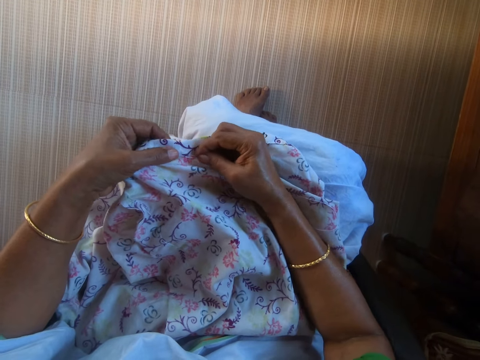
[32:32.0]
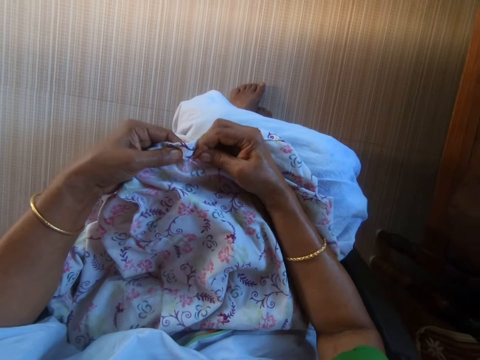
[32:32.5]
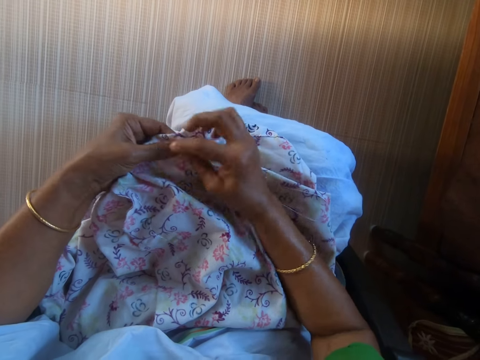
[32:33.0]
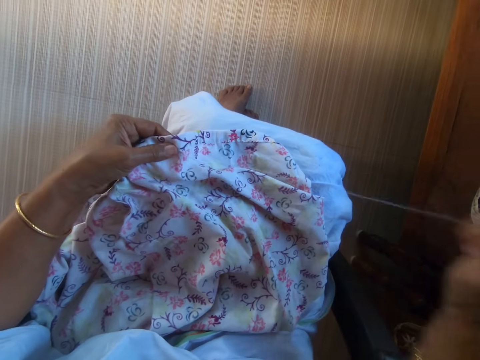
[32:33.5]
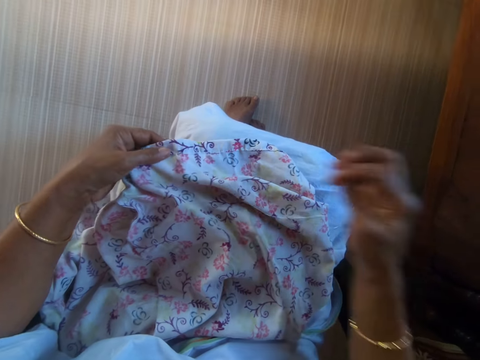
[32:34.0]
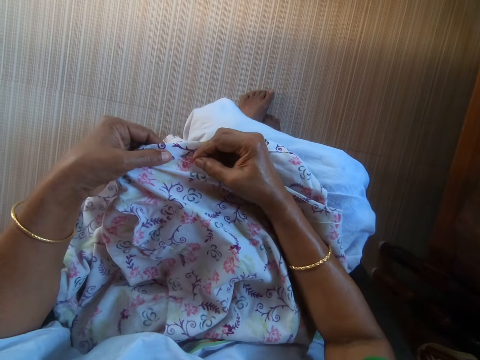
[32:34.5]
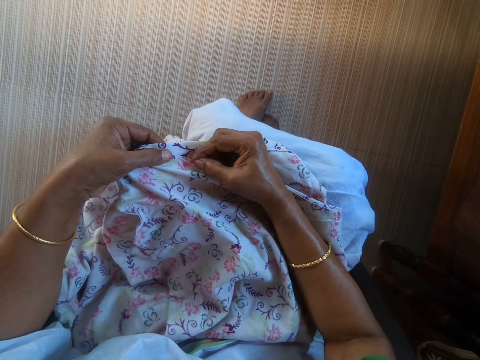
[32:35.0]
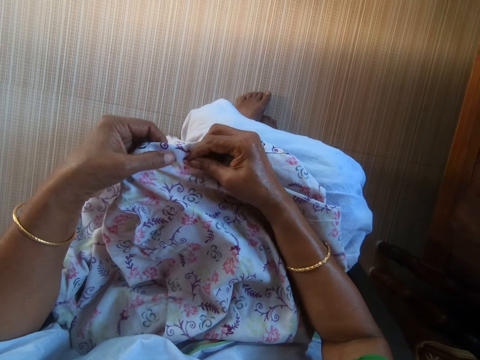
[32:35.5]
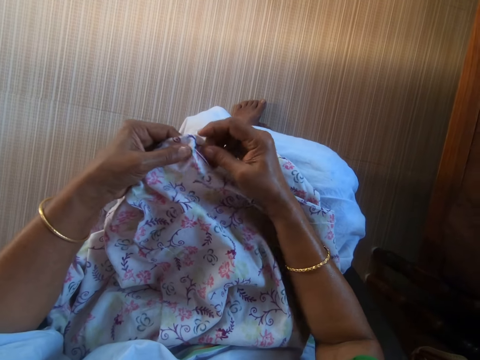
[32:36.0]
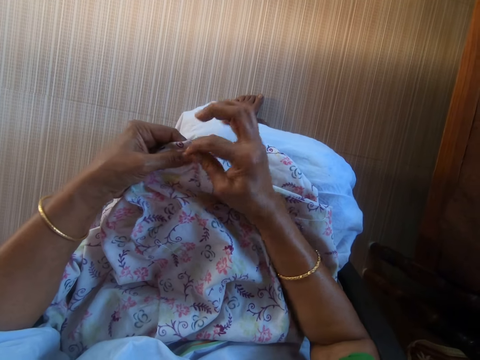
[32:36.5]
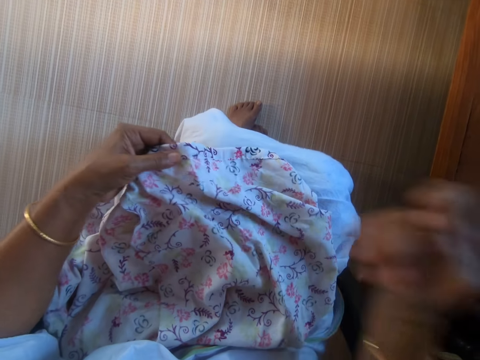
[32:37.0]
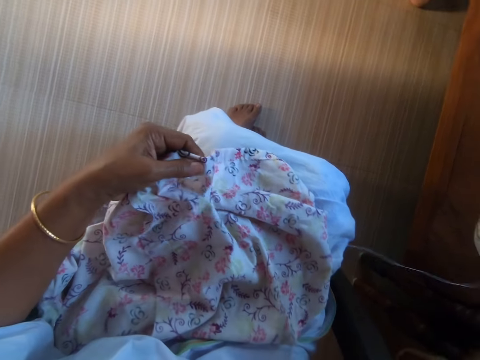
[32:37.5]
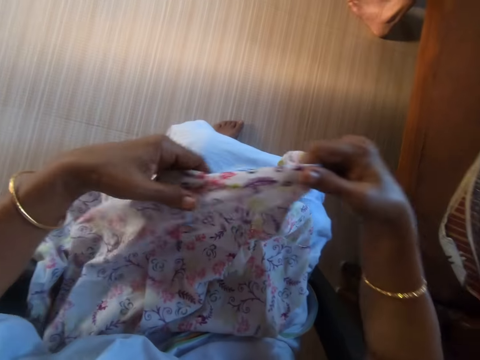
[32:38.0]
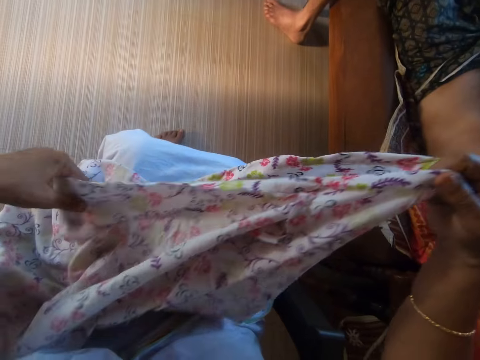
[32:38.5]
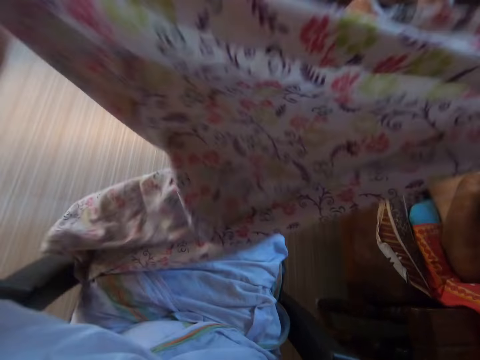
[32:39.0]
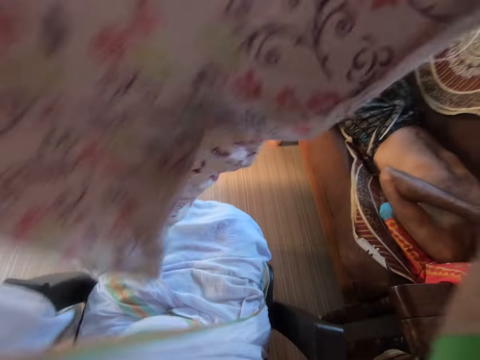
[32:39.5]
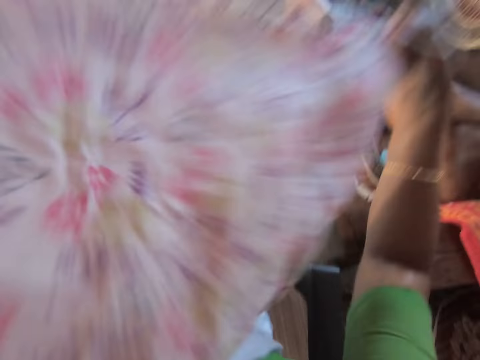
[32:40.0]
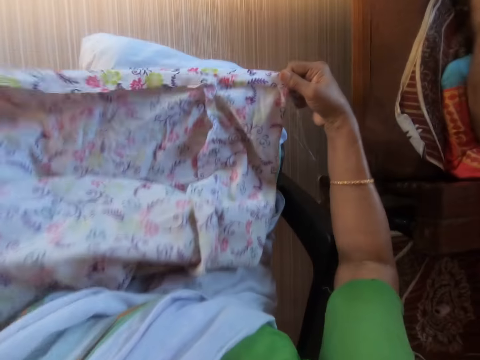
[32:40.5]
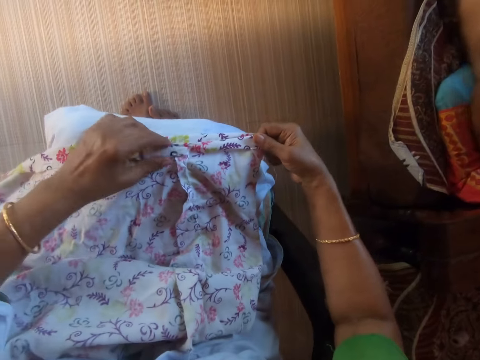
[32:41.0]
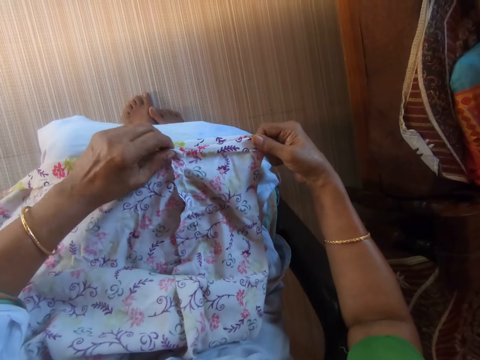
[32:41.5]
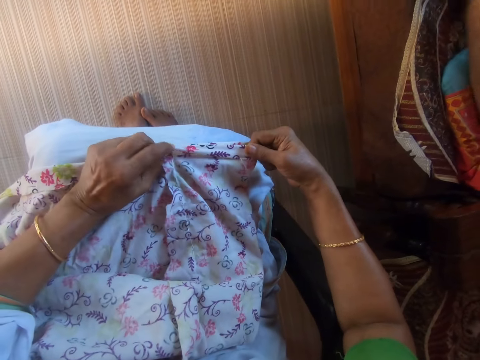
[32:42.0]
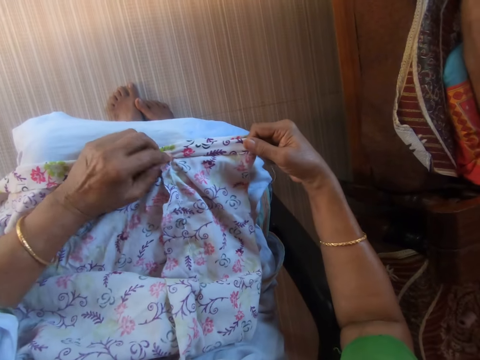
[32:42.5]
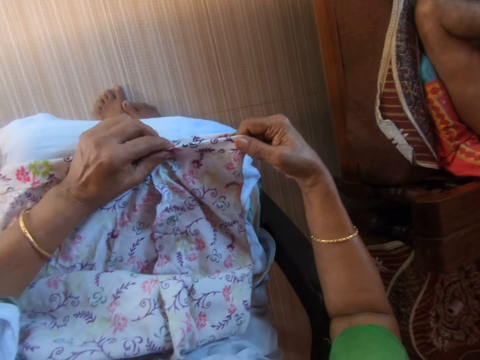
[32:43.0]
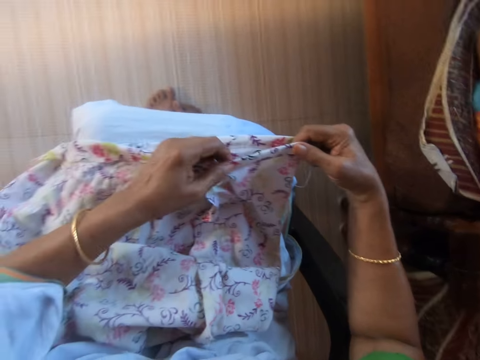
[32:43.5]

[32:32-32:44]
The camera wearer adjusts the cloth on her lap with her hands.

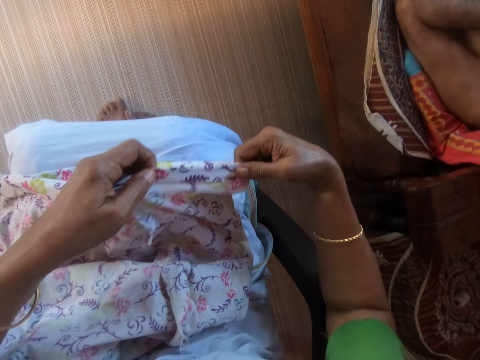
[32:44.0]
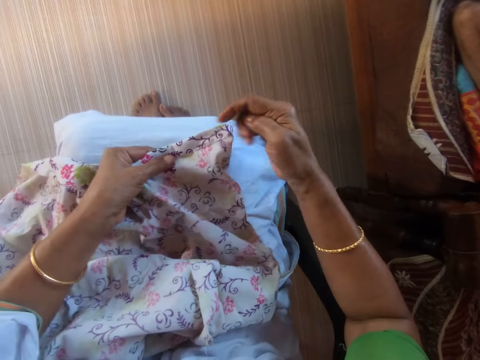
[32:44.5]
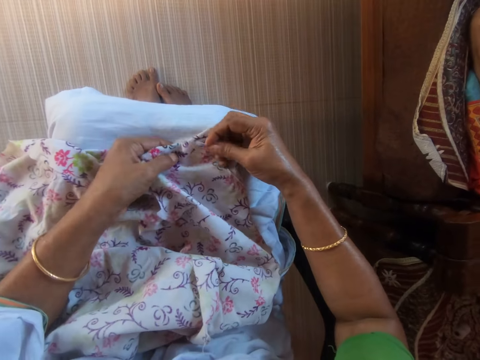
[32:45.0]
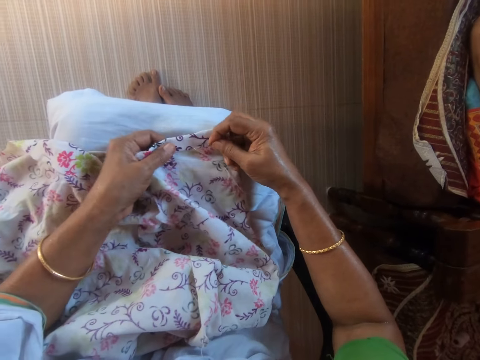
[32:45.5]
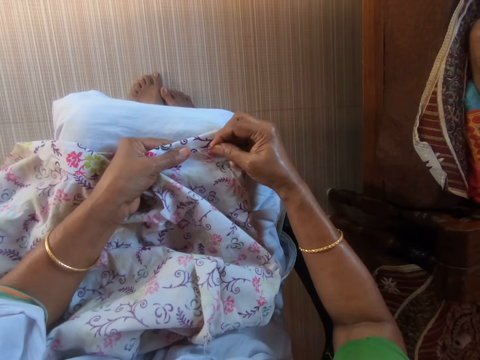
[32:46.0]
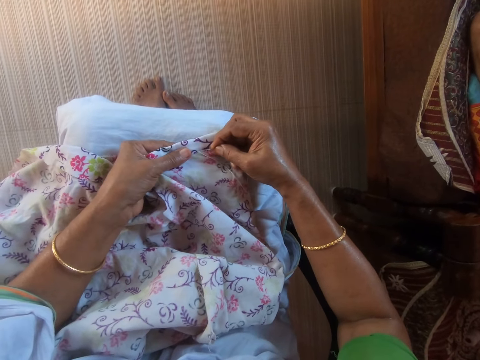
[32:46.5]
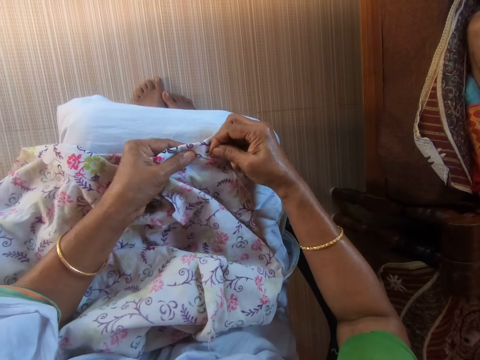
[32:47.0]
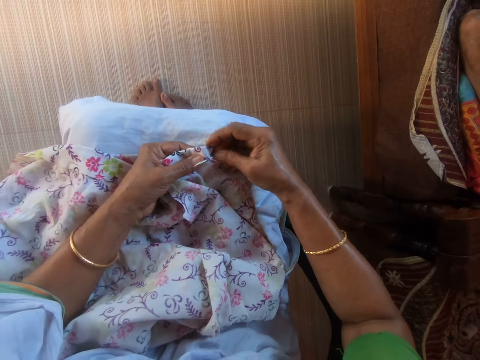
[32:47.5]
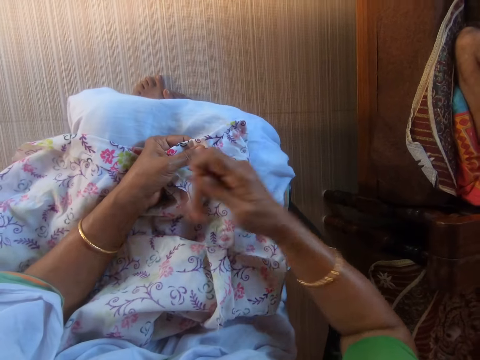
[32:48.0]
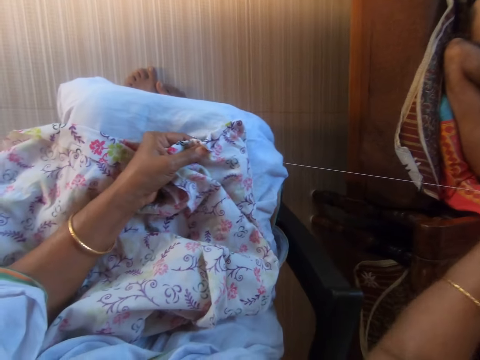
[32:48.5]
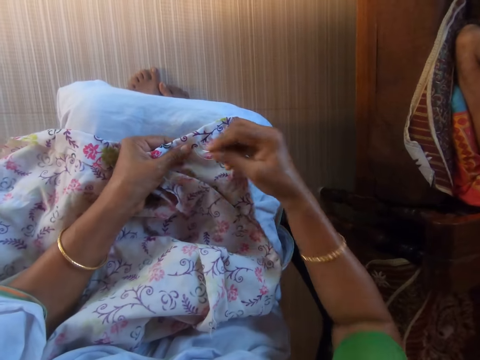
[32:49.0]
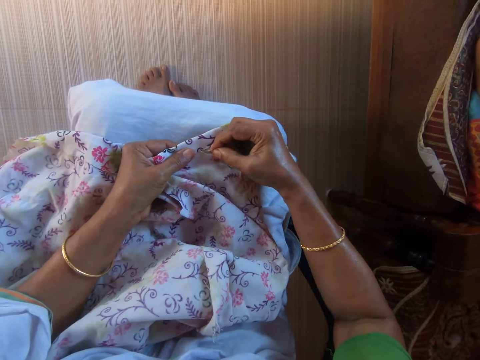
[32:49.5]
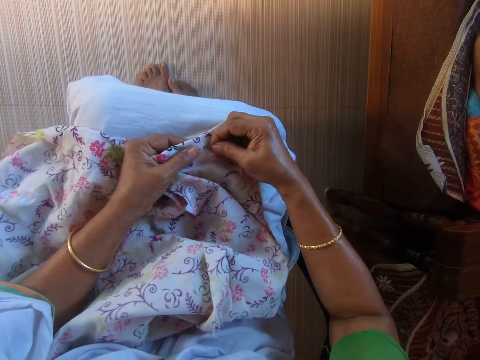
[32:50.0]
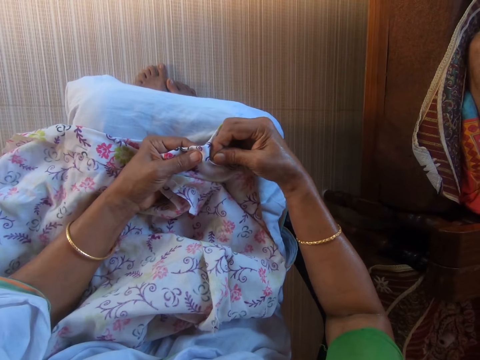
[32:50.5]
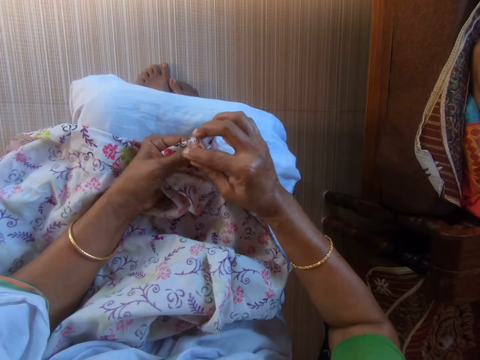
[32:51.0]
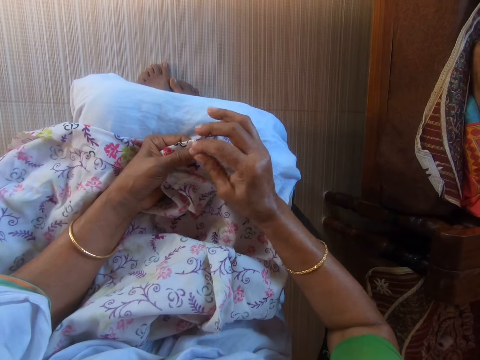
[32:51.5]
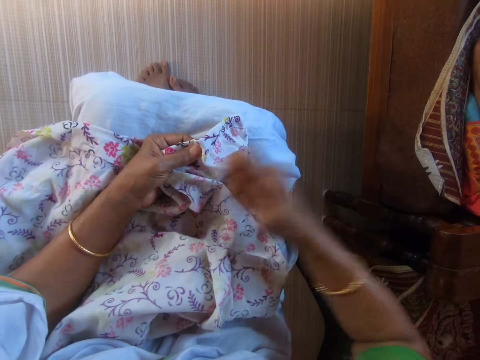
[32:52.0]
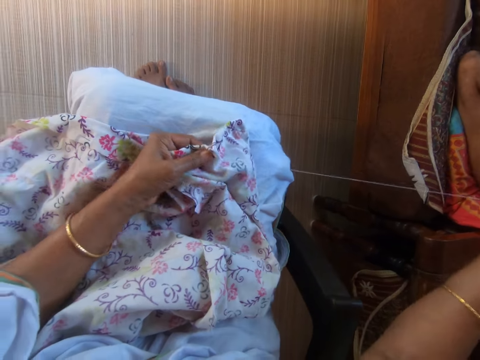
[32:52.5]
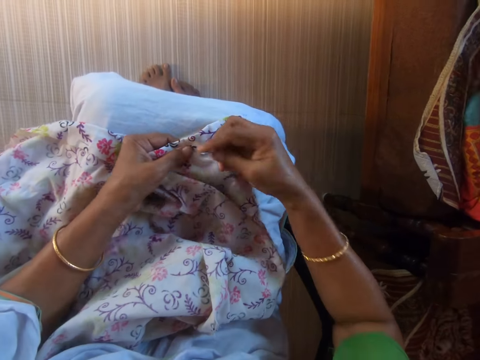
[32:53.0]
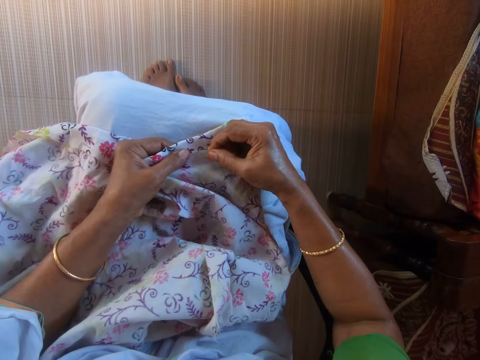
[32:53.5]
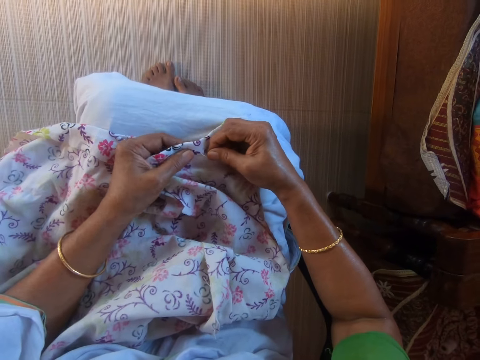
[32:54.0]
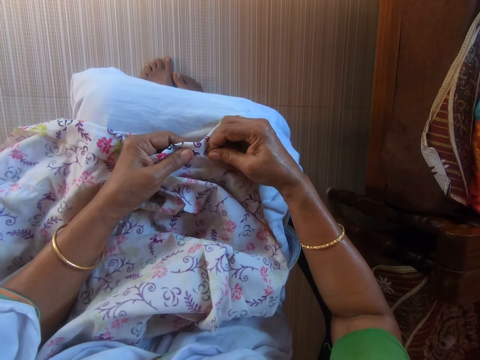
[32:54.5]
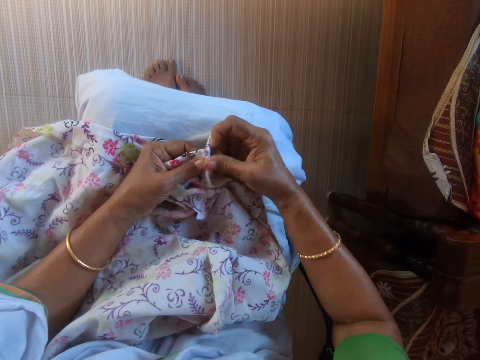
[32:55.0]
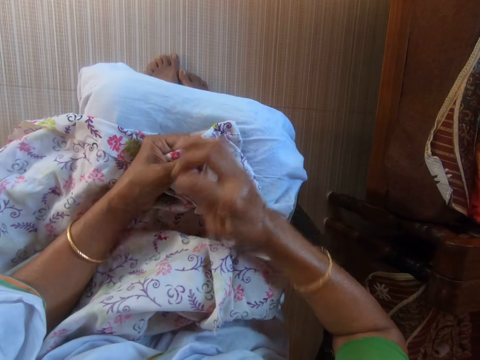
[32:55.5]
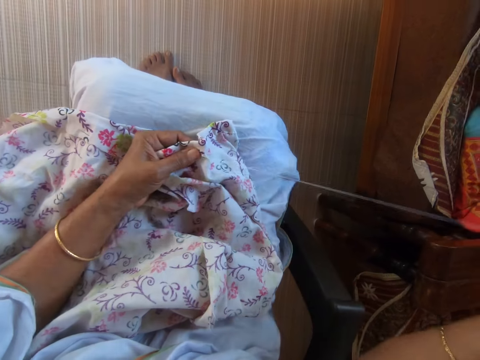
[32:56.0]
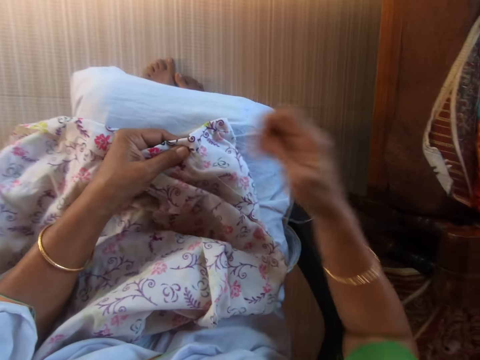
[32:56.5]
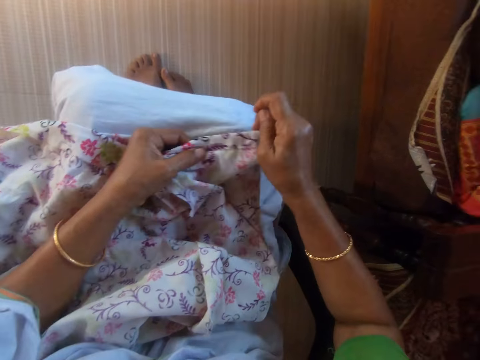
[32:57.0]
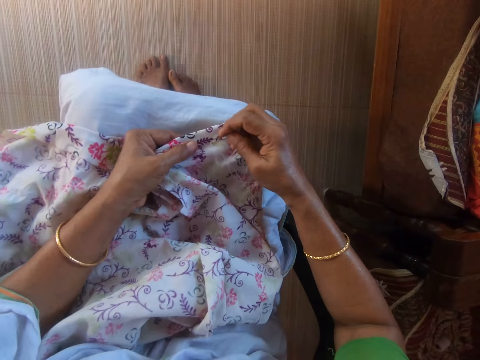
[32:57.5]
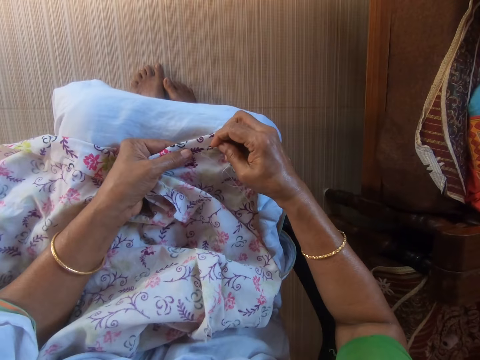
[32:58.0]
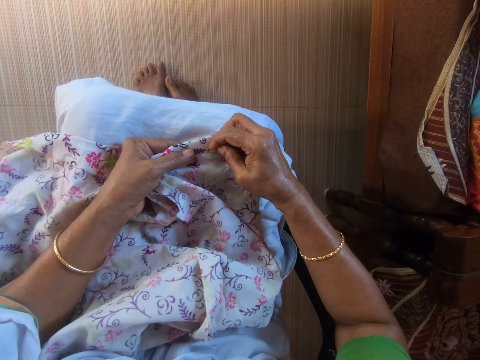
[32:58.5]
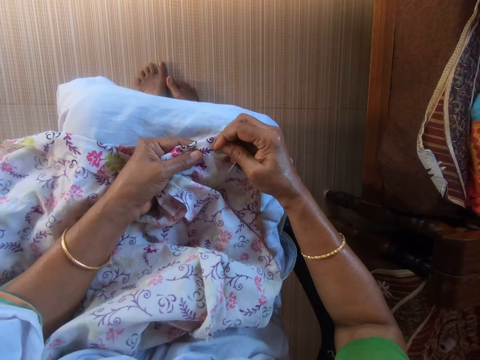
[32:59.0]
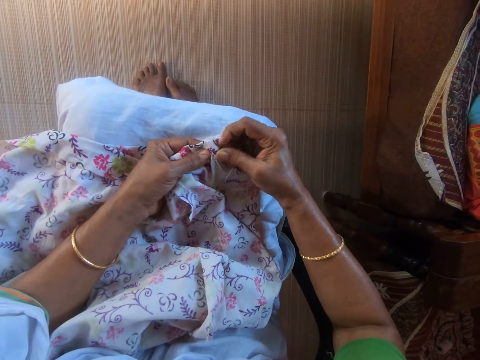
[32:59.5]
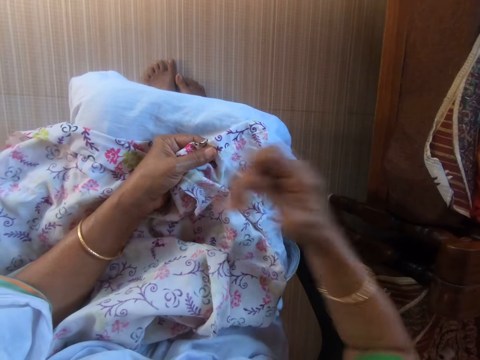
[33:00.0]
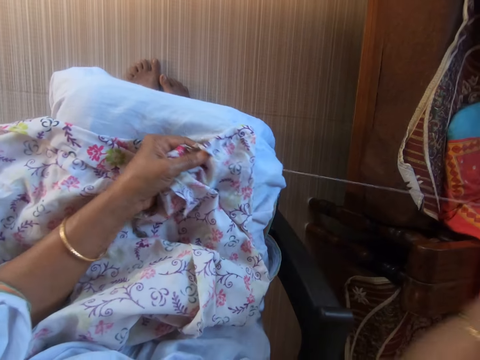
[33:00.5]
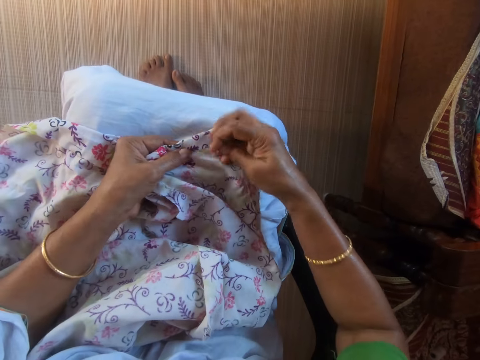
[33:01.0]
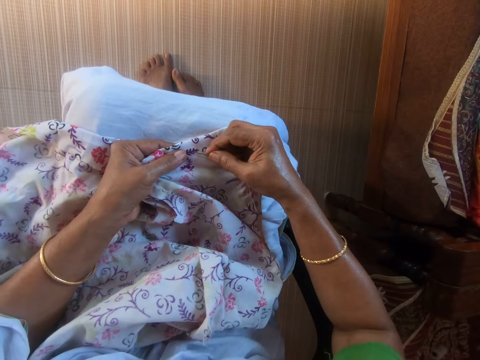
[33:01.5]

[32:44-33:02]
The camera wearer stitches the cloth on her lap with the threaded needle in her right hand. She adjusts the cloth on her lap with her right hand. She stitches the cloth on her lap with the threaded needle in her right hand.
